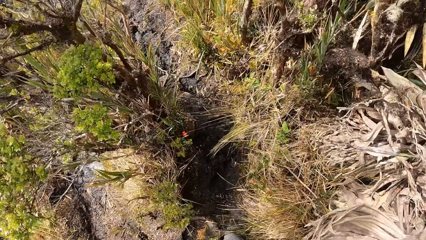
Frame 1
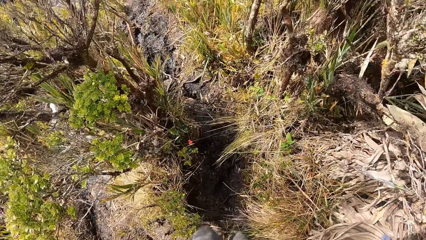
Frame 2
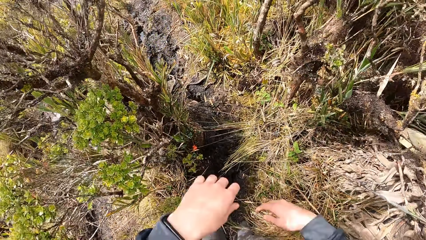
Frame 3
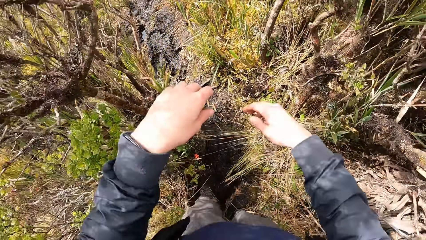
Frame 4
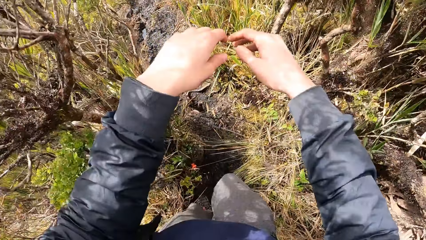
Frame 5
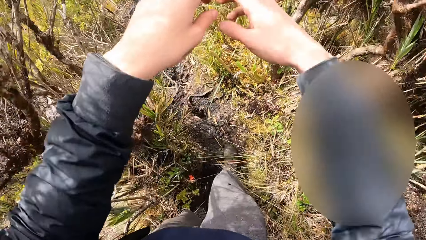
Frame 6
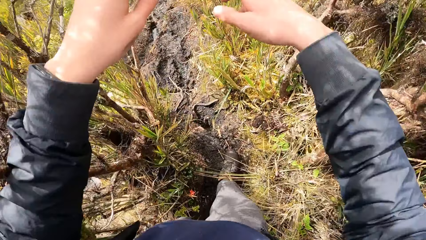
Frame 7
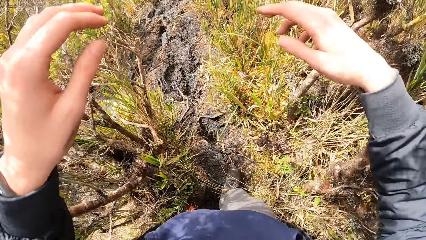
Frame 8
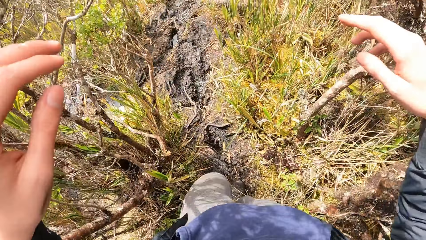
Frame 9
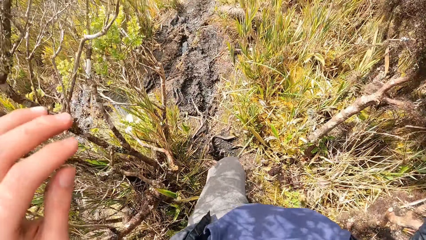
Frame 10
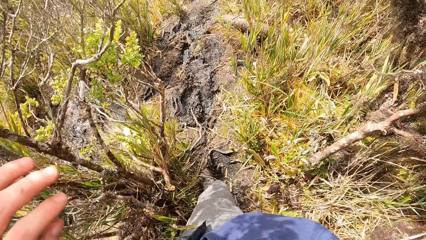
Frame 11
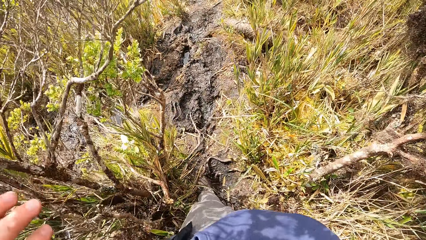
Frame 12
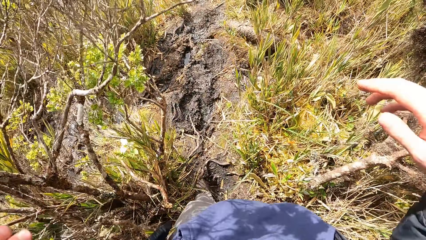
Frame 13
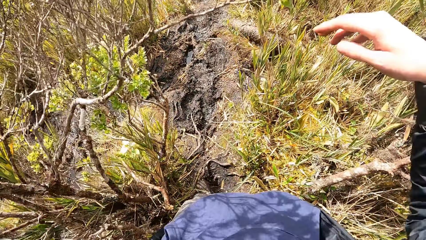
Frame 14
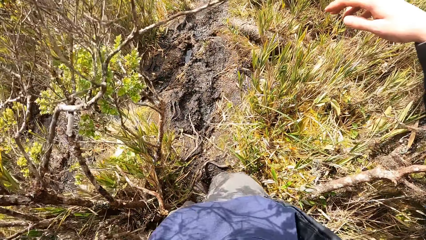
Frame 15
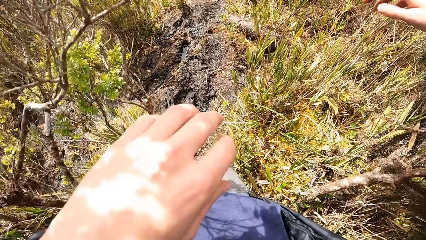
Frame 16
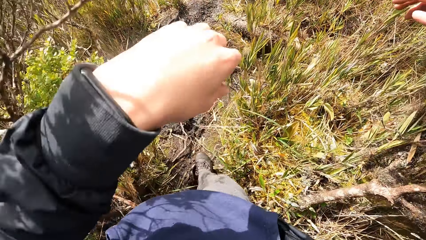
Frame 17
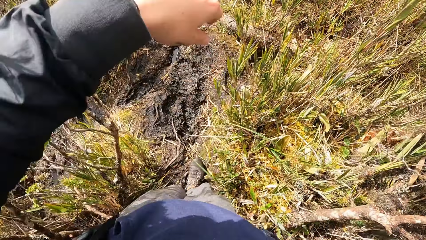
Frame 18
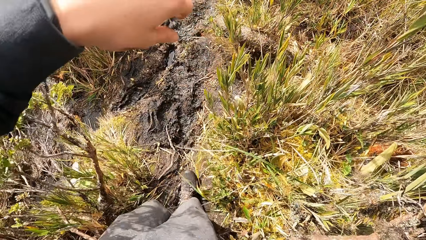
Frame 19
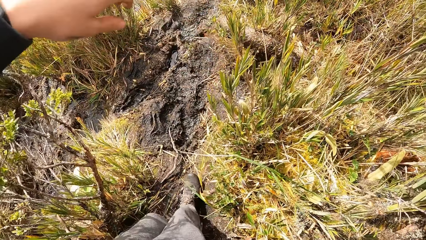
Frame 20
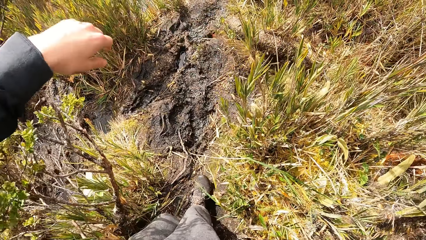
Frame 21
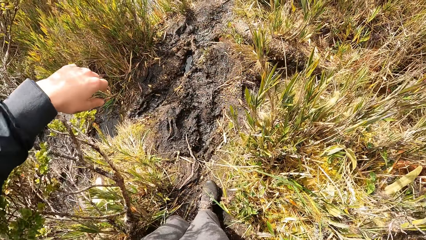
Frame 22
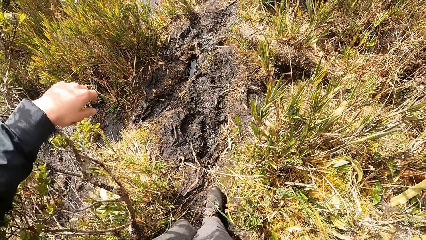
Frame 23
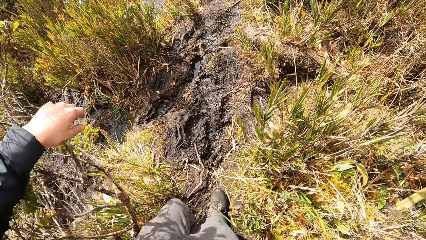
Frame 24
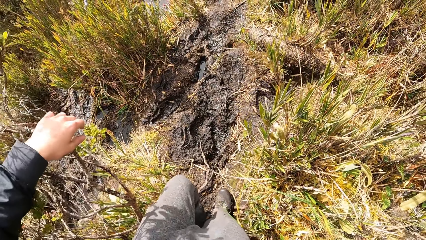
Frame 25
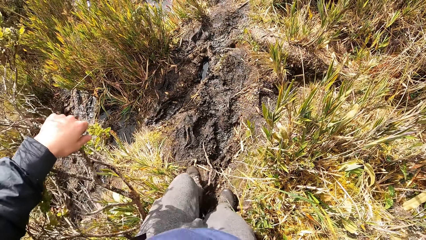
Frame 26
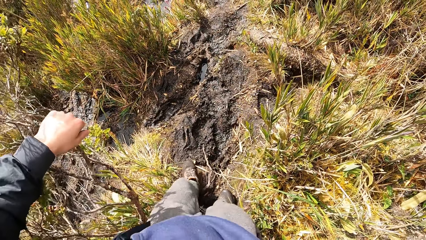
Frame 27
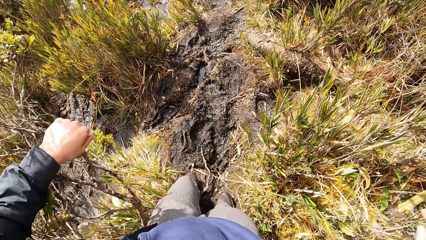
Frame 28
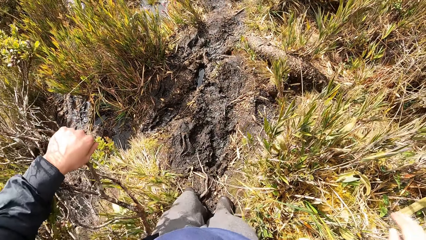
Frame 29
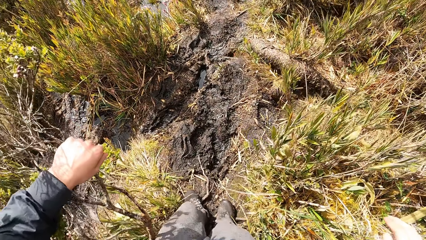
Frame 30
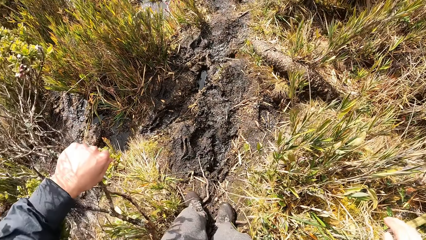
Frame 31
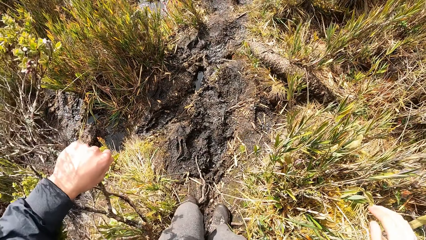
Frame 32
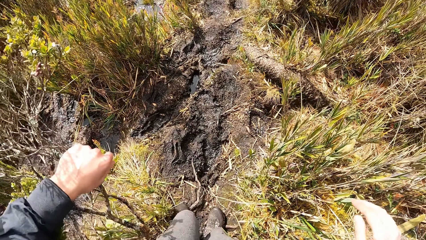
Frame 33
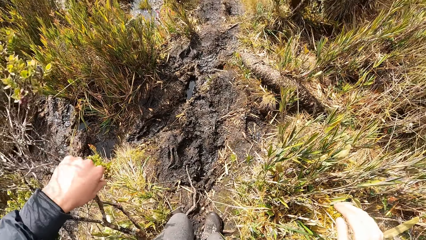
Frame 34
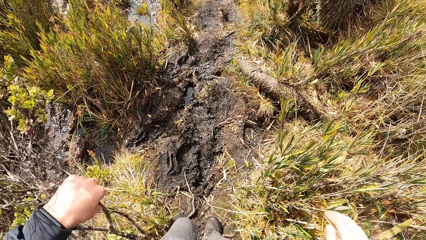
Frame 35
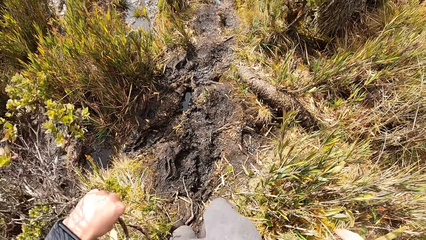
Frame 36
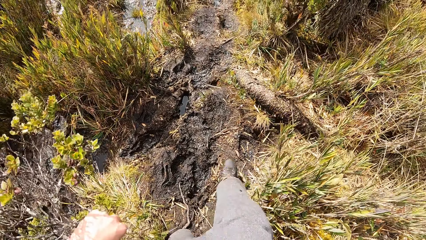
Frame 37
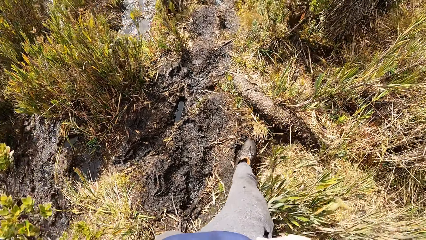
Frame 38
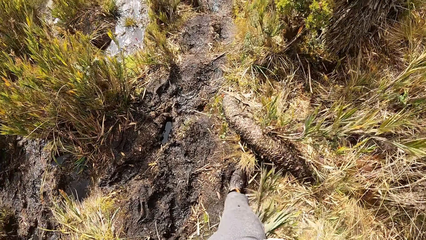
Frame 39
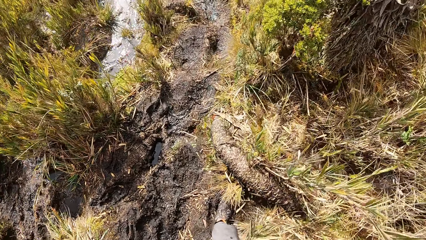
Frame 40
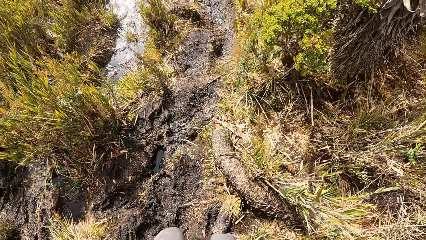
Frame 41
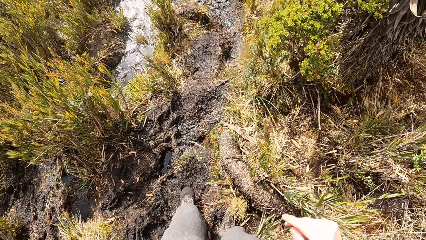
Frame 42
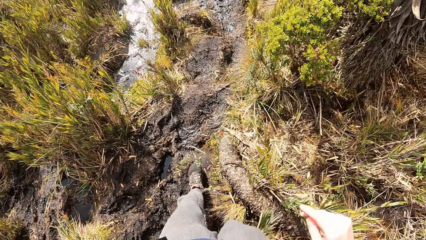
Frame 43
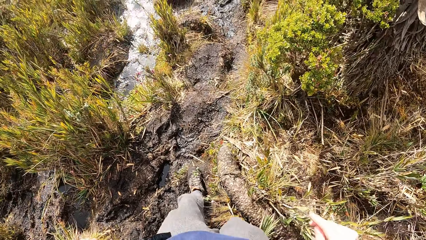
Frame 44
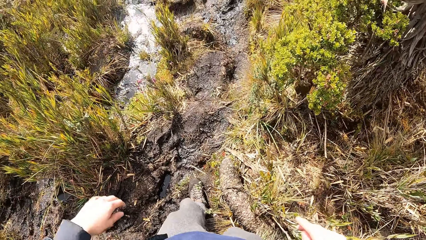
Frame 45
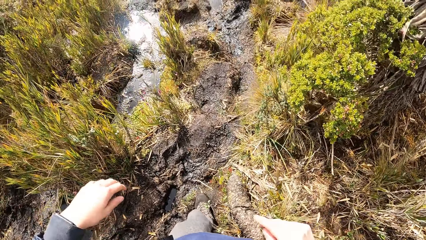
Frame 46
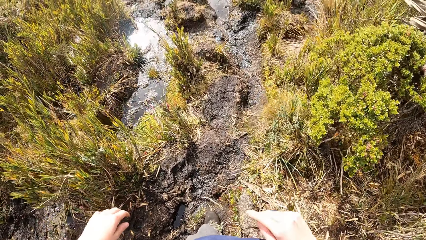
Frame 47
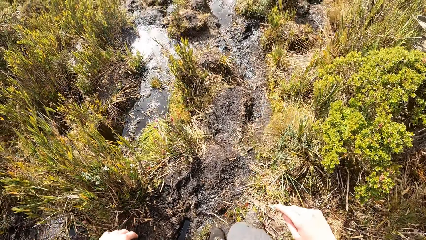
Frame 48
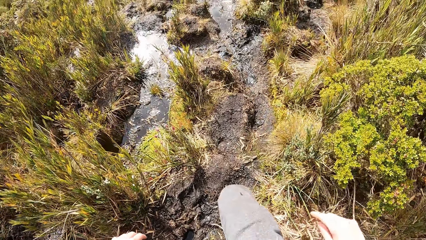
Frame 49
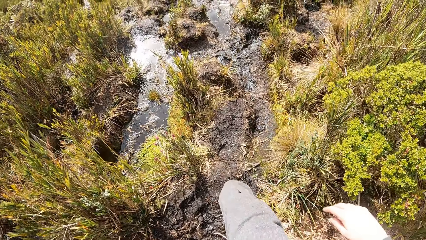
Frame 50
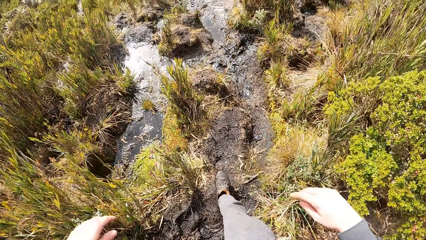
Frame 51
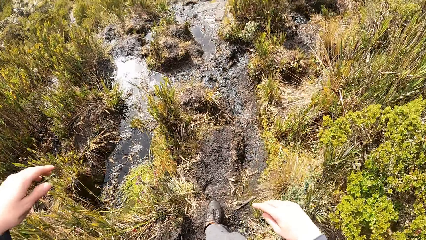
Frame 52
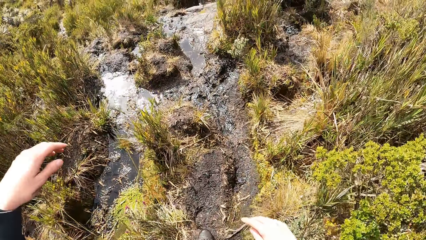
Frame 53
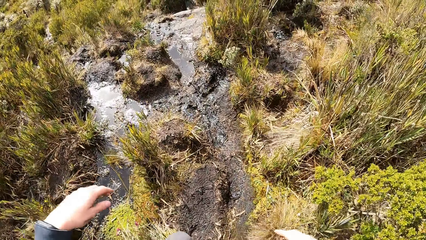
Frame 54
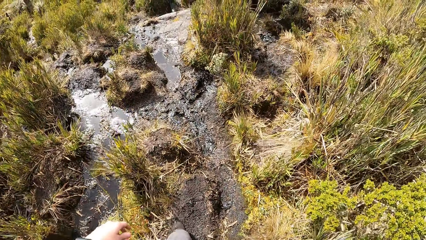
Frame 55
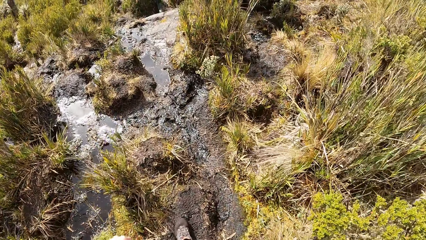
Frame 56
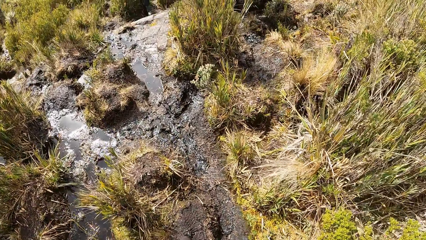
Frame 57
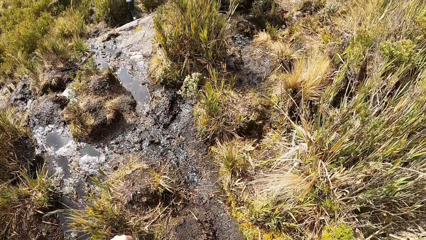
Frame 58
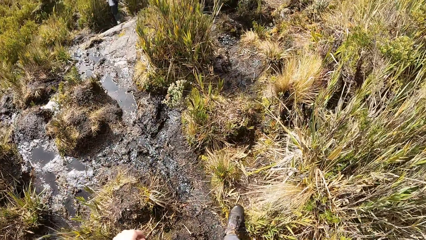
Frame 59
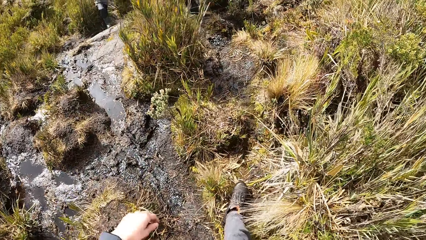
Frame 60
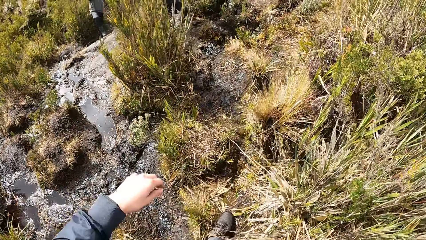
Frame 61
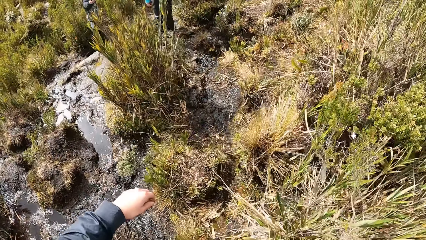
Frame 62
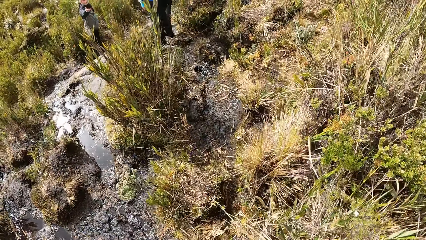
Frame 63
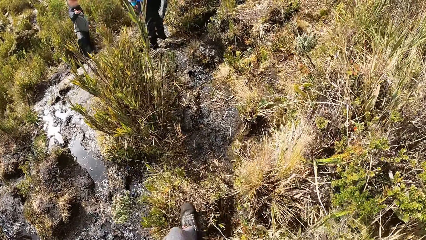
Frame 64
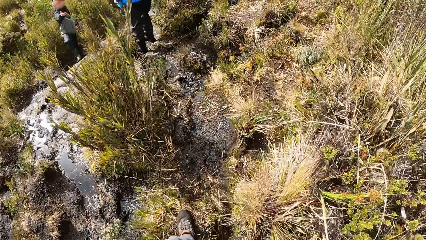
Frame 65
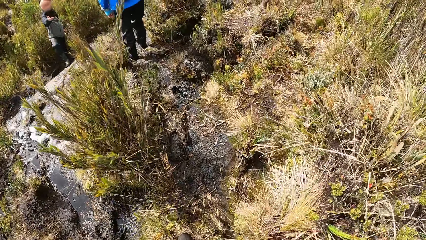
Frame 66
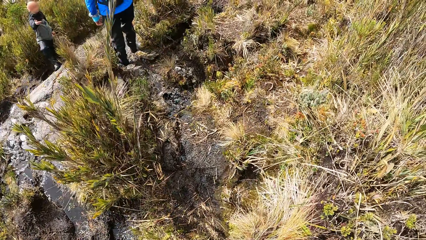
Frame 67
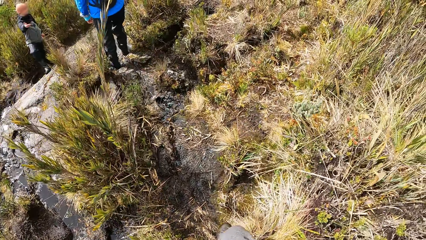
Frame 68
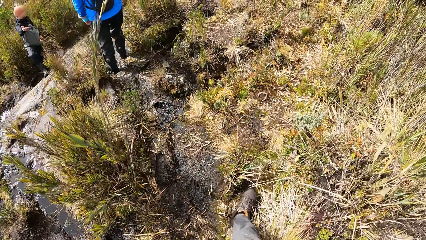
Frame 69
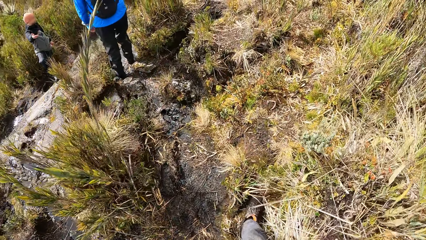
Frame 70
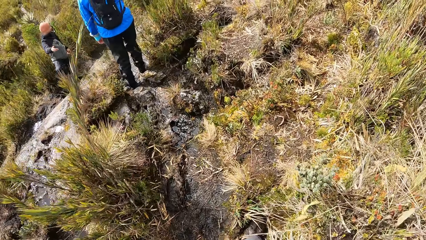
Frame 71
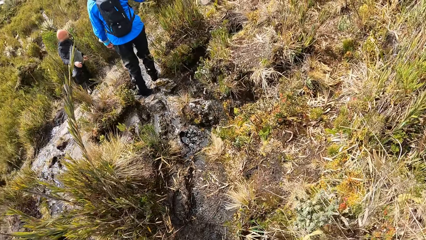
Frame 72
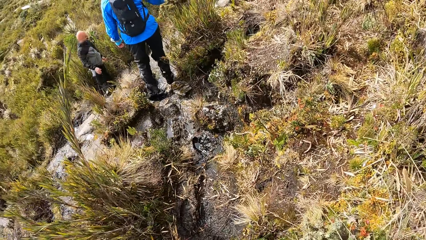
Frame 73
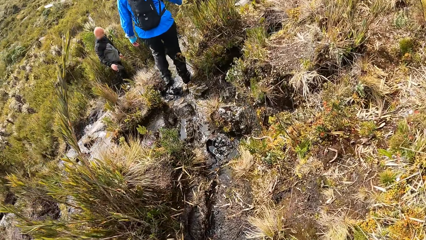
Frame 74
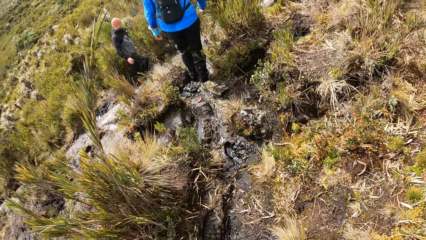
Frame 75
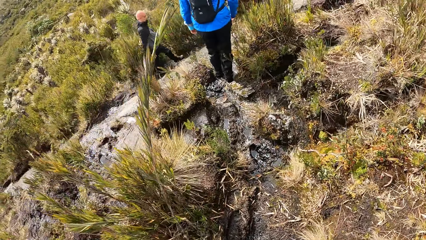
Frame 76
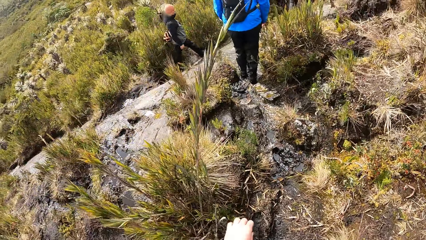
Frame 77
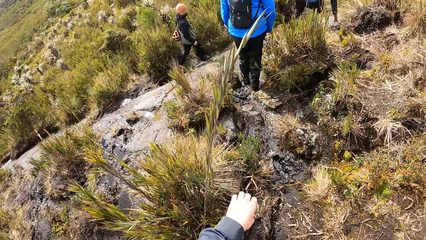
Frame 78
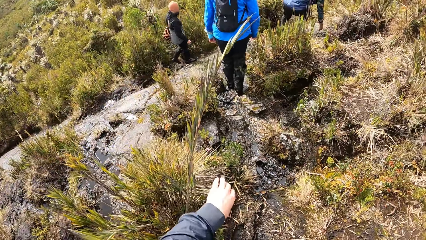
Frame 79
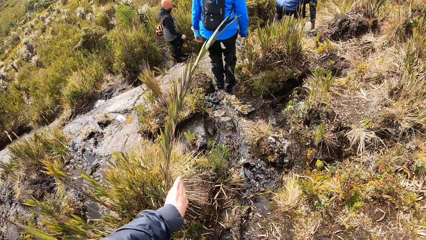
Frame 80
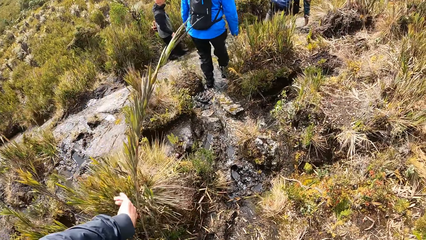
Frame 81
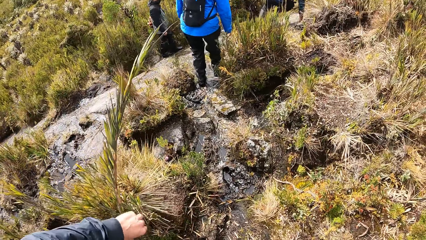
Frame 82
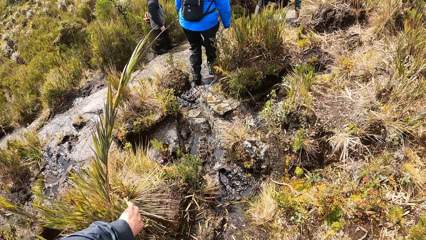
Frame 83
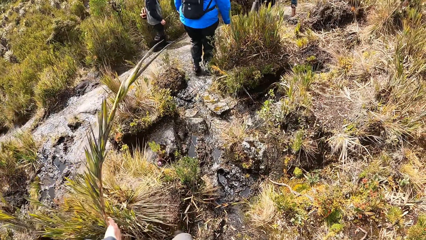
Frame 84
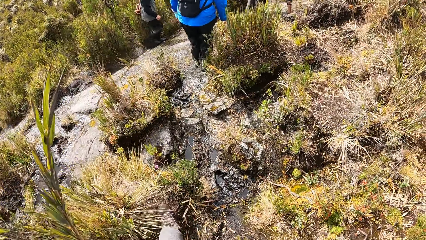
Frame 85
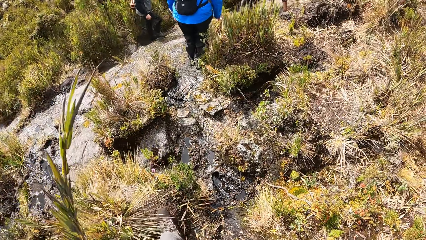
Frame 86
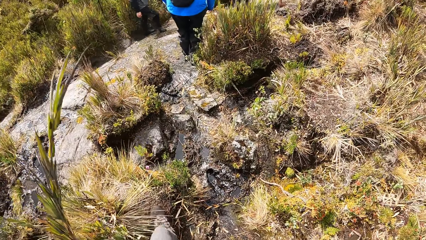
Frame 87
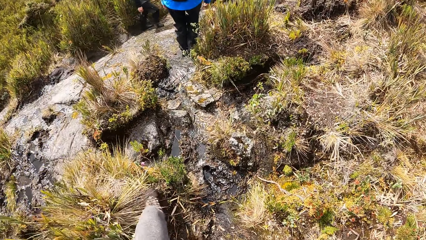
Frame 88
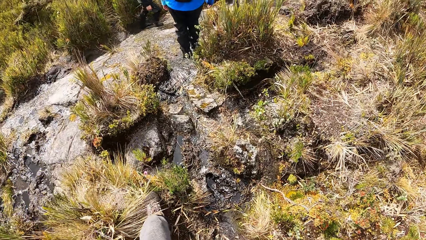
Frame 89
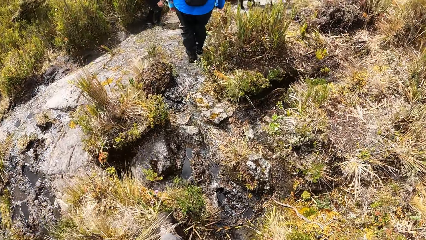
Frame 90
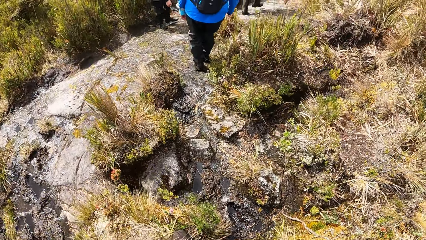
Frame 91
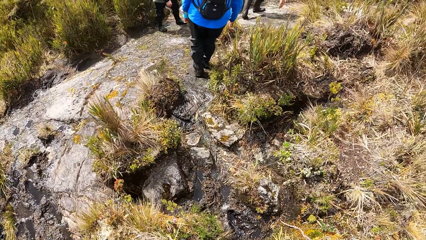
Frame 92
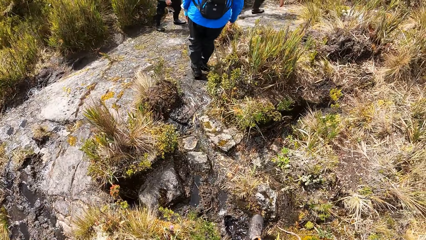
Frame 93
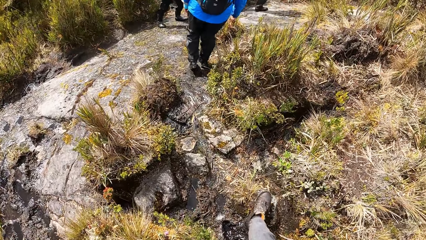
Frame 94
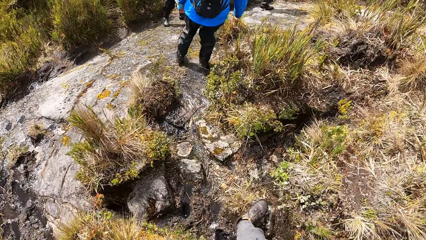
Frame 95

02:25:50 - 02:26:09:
The camera wearer lifts hands. He holds a plant with his left hand. He walks around. He holds the plant.
